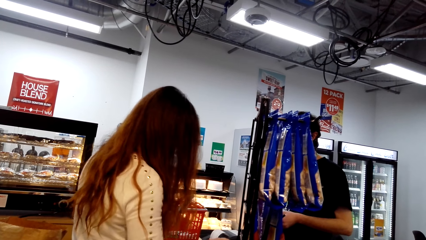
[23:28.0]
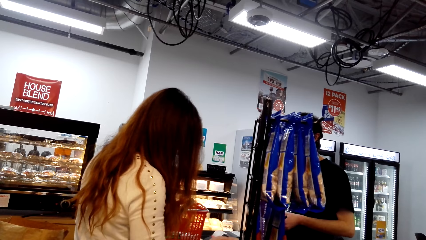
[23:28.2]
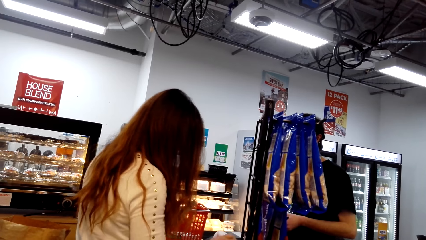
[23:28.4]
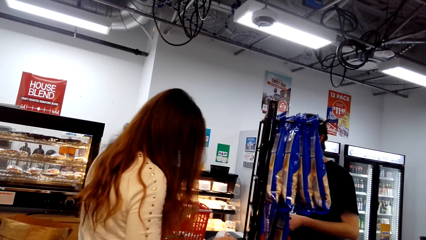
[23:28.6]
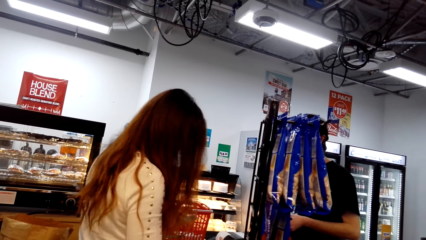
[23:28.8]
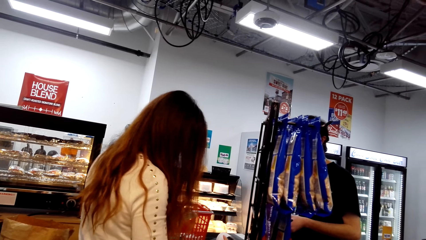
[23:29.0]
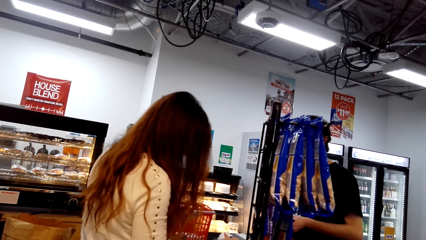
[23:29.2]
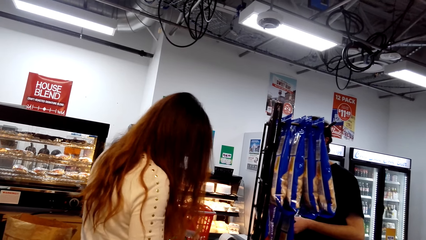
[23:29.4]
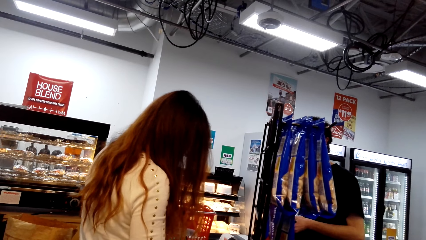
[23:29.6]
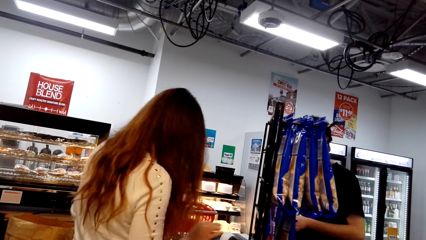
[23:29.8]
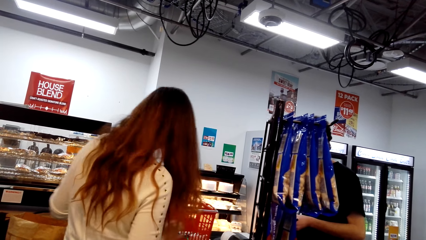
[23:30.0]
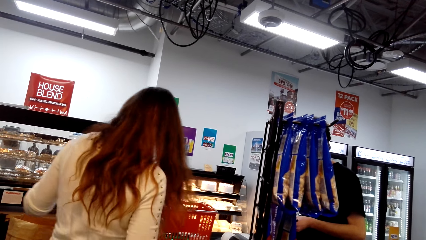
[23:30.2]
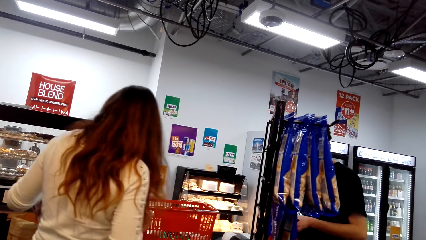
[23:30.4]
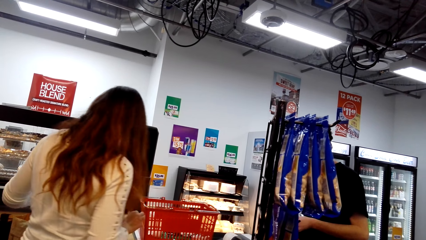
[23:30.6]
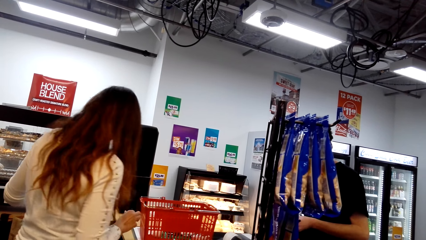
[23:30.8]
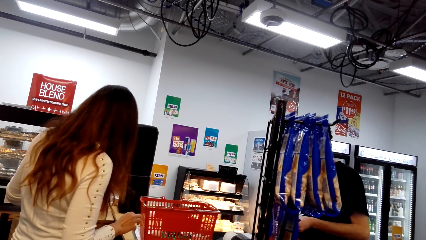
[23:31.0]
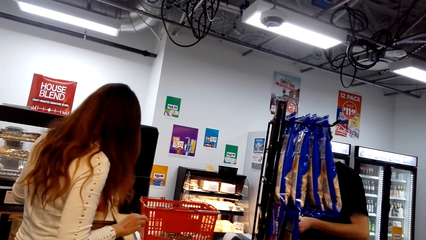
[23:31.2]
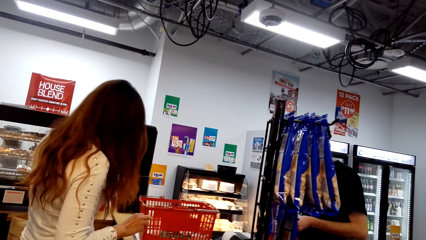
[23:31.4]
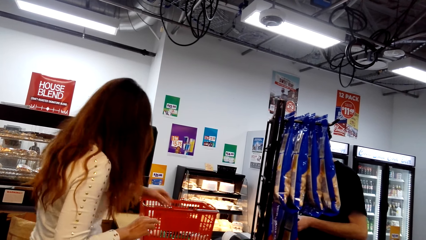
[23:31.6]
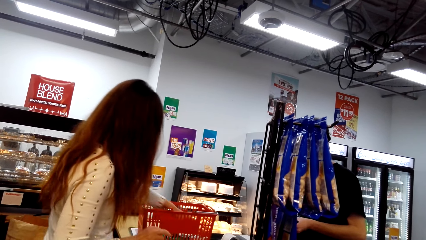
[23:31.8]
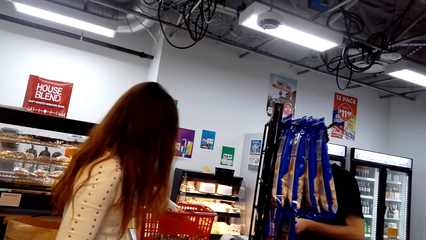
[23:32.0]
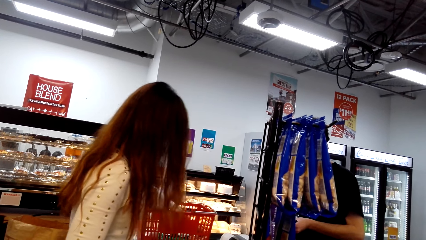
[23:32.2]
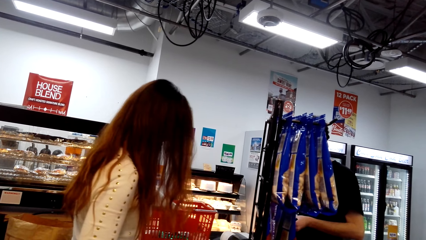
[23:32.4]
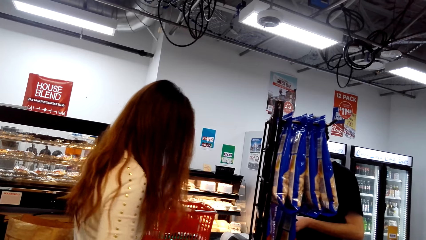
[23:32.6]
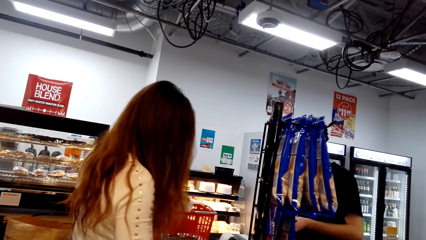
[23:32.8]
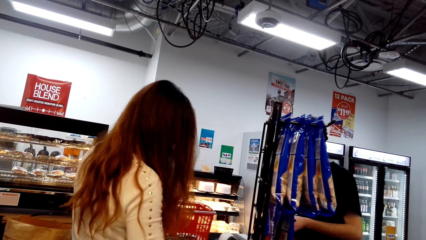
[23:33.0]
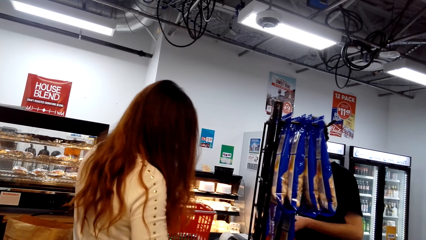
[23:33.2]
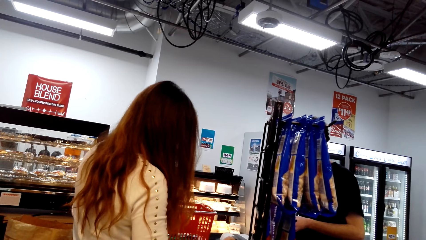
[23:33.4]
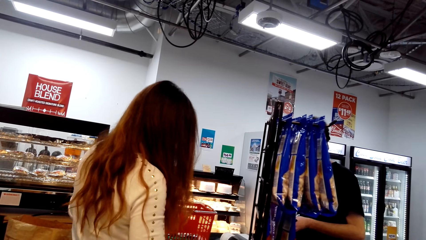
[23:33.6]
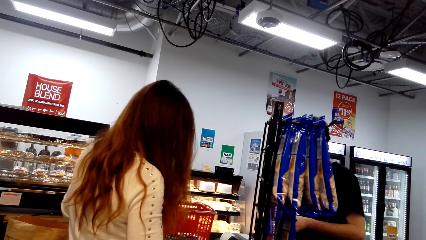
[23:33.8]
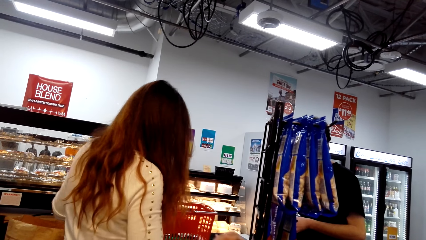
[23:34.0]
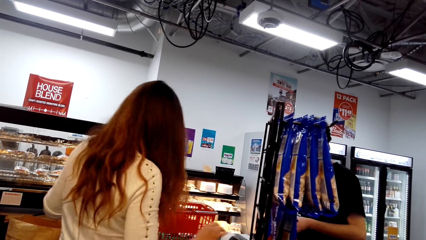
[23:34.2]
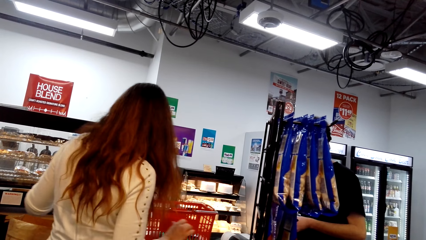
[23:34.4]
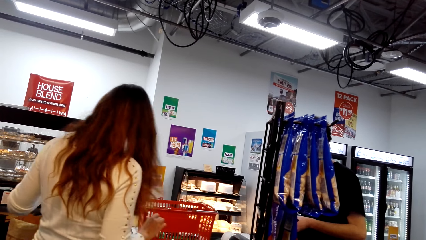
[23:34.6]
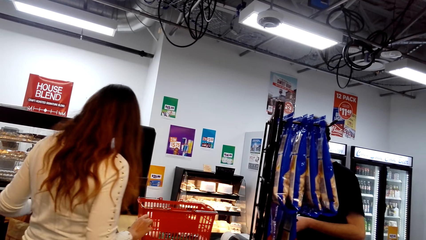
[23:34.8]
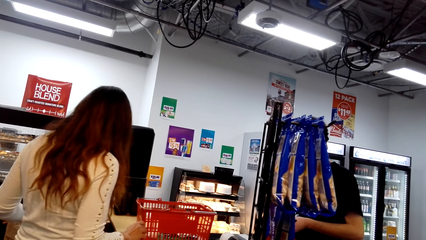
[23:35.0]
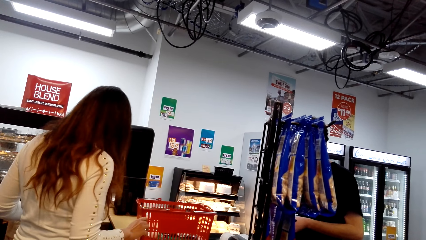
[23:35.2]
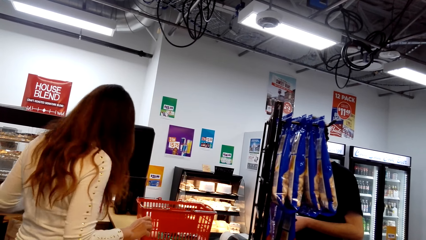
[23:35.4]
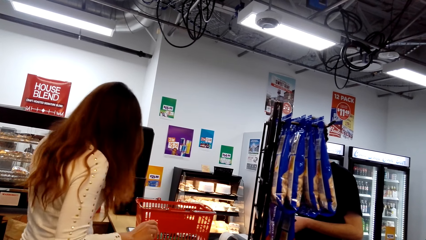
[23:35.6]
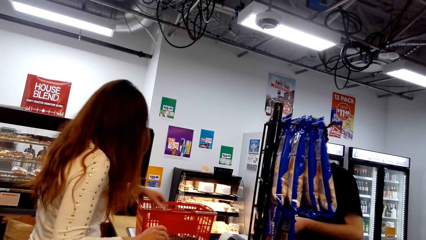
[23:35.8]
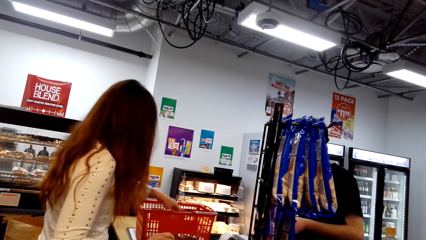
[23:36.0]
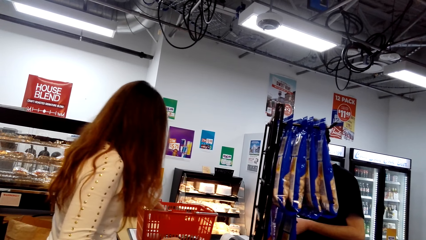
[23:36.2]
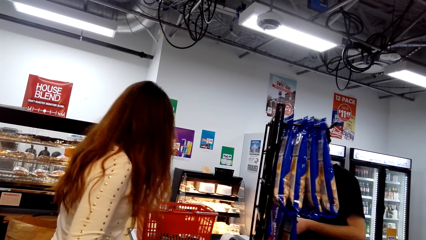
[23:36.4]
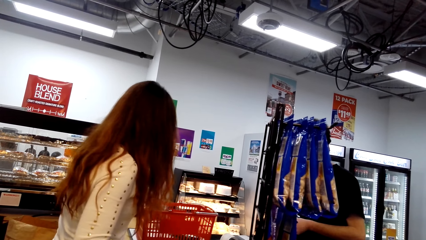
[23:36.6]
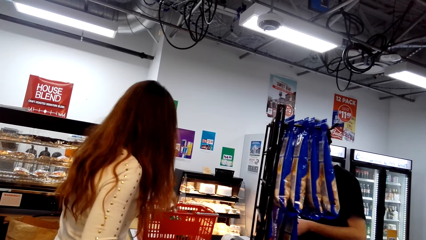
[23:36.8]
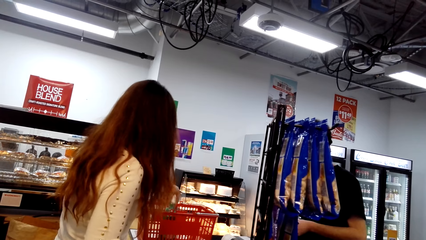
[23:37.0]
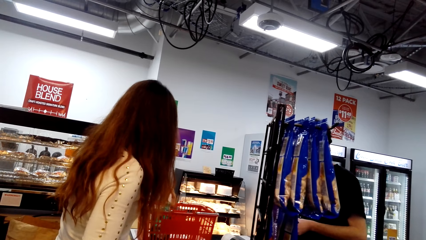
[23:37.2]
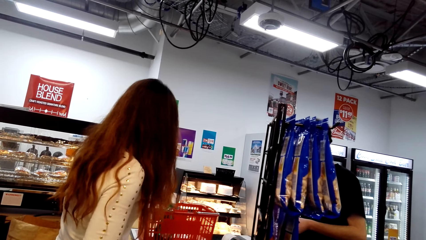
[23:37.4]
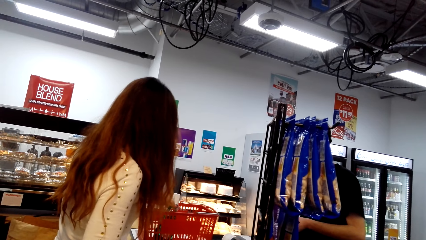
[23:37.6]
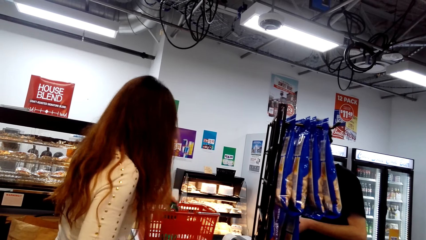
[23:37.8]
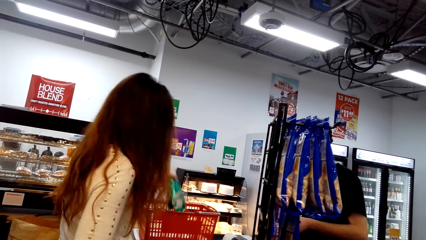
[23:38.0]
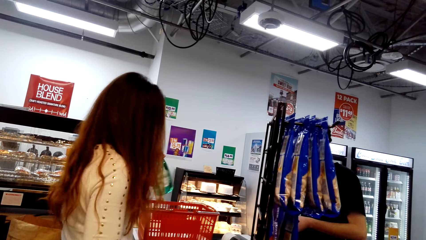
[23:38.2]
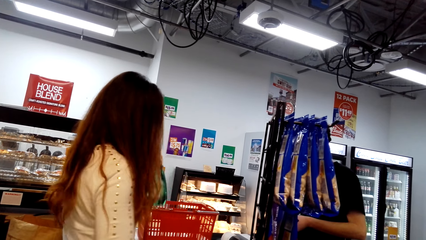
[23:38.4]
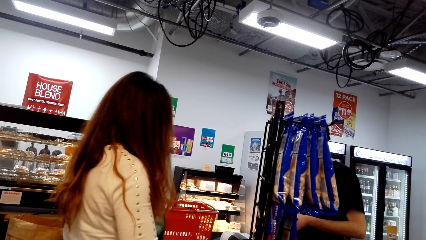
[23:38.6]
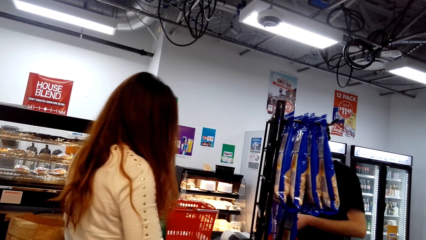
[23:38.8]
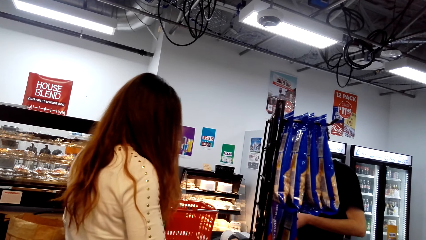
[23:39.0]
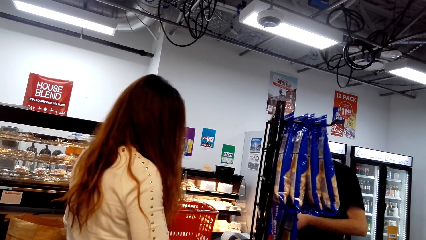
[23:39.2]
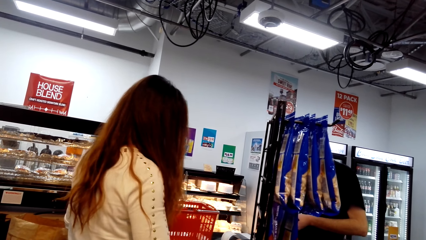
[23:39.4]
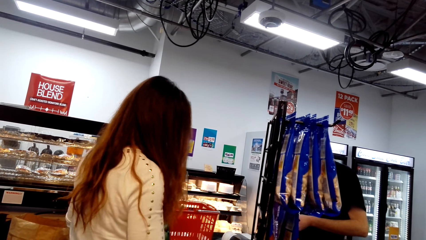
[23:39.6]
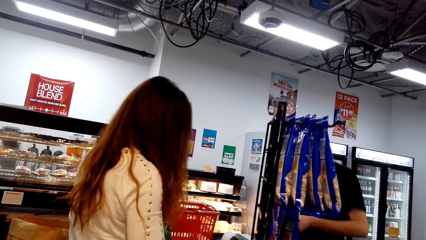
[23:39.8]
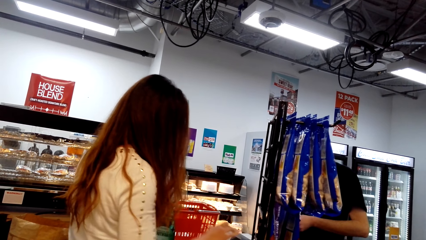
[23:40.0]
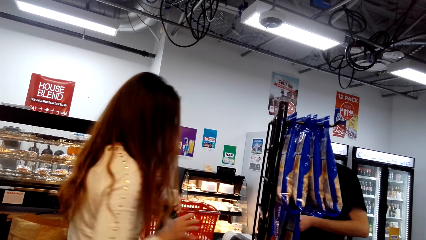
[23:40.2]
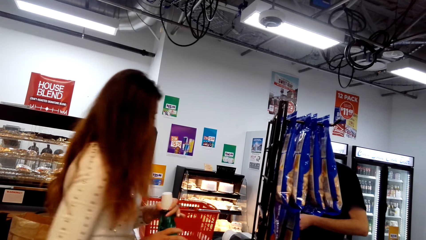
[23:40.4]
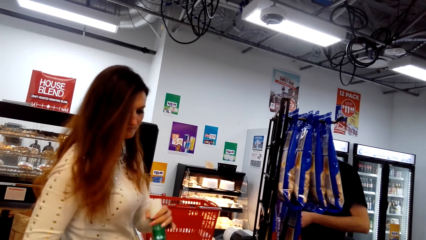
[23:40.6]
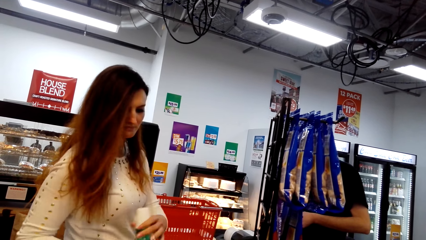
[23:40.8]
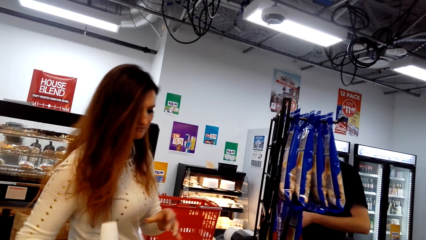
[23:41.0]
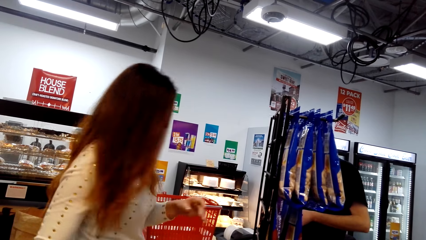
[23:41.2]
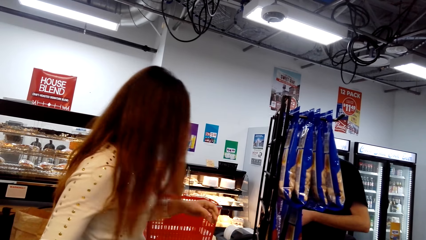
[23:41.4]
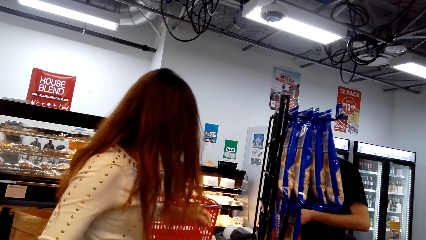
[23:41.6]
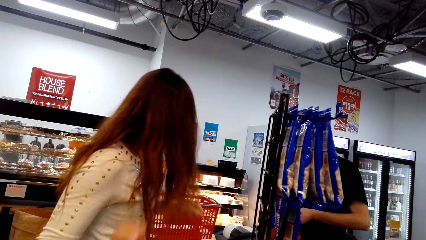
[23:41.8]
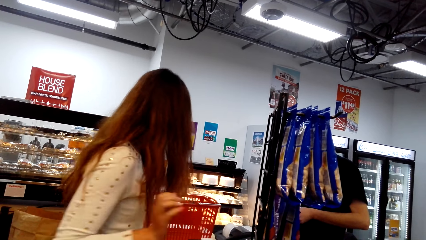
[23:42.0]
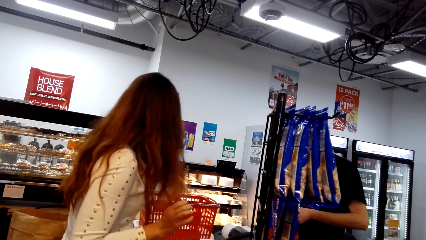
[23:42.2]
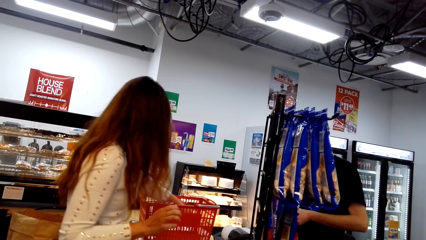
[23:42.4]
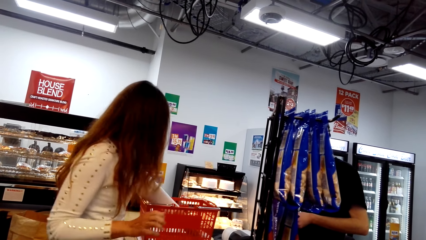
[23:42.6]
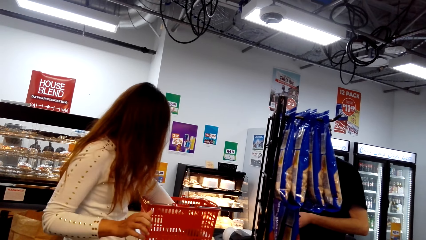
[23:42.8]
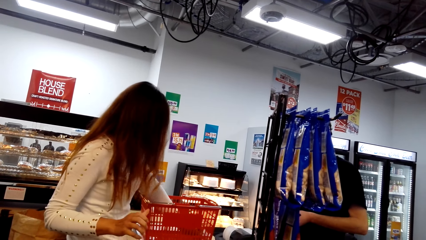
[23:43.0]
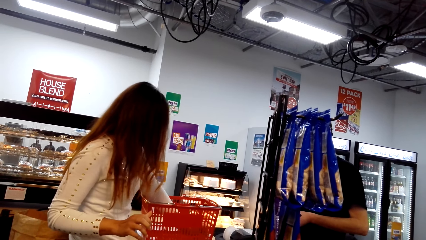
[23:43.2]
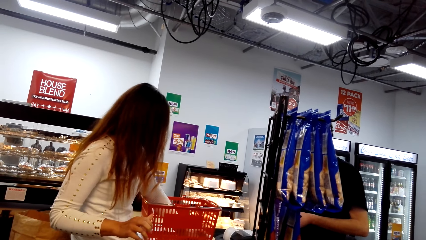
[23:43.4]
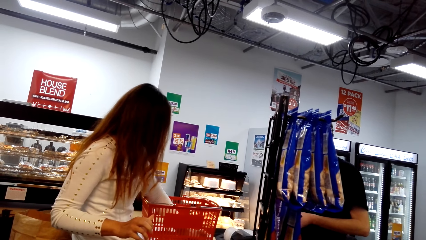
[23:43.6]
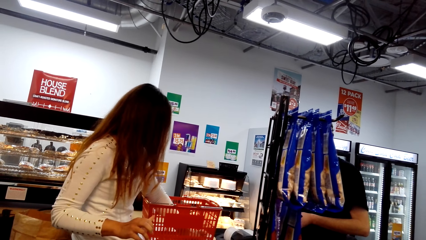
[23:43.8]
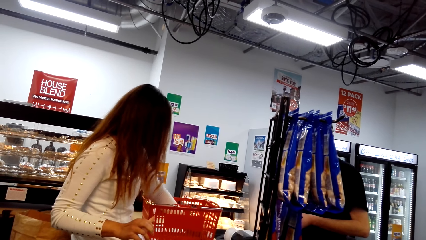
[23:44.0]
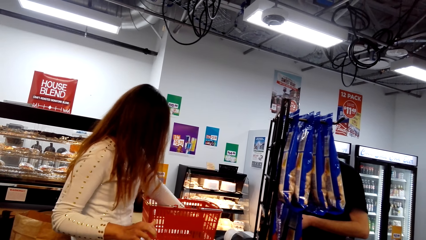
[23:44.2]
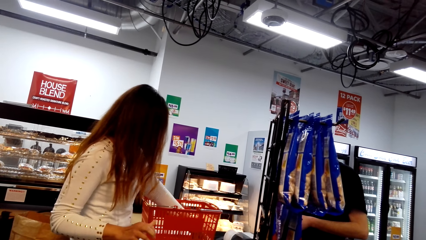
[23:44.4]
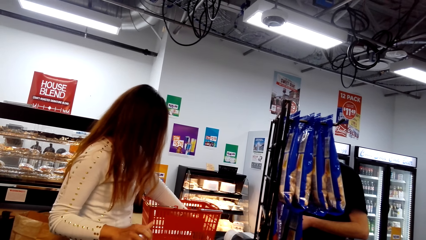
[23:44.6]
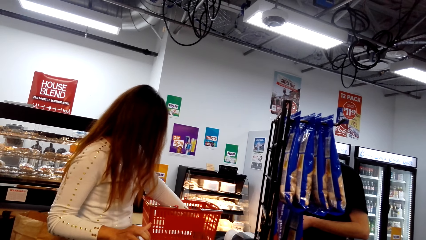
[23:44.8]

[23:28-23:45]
A lady accounts for the object. The lady presses the machine and packs the object in a shopping bag. The lady picks an object, accounts for the object, presses on the machine and packs the object in a shopping bag. The lady picks a bottle of detergent. The lady accounts for the bottle of detergent and presses the machine. The lady passes the bottle. The lady places the detergent on a counter top. The lady picks an object.
